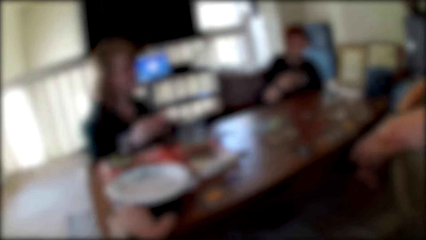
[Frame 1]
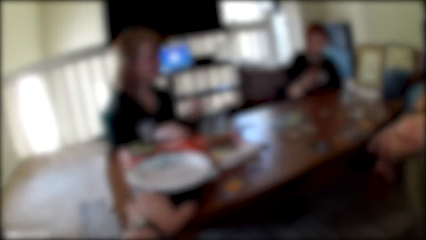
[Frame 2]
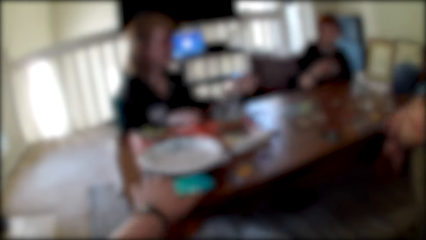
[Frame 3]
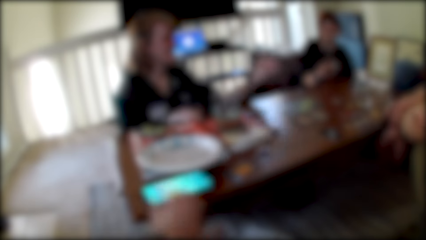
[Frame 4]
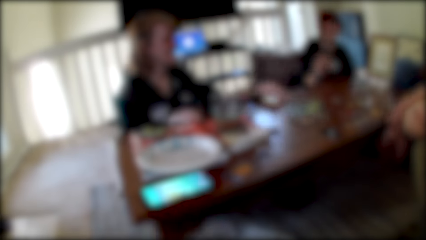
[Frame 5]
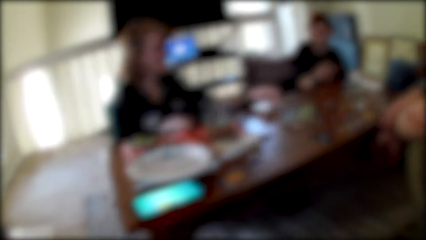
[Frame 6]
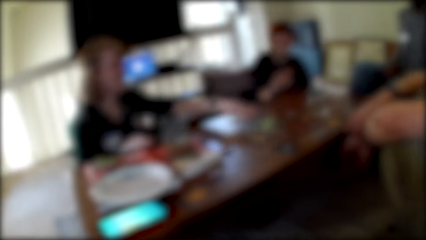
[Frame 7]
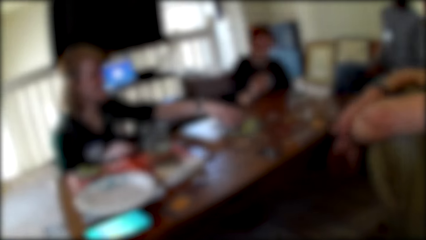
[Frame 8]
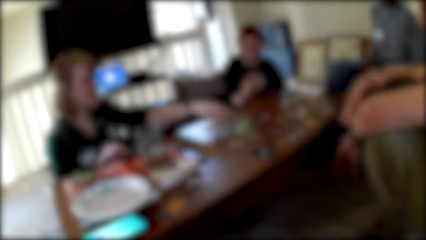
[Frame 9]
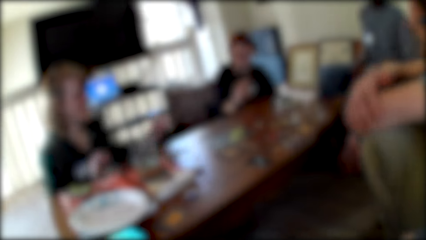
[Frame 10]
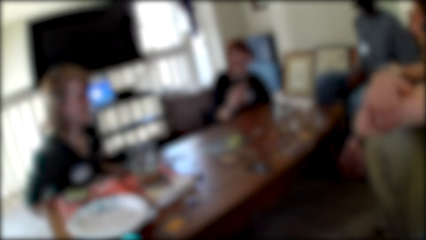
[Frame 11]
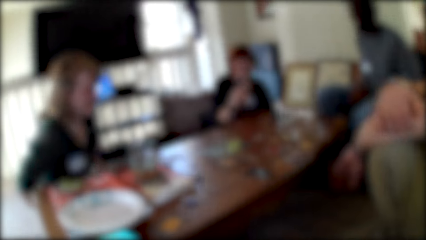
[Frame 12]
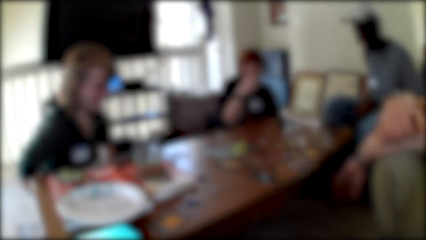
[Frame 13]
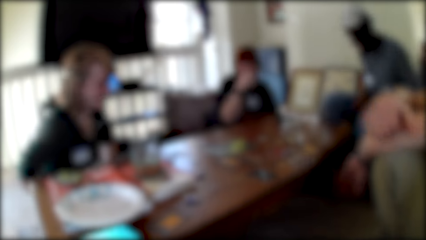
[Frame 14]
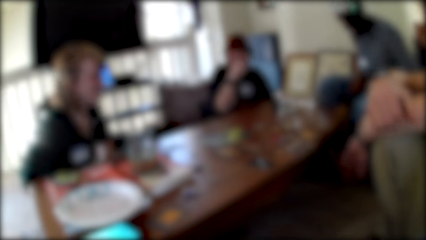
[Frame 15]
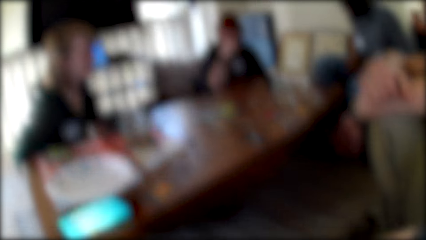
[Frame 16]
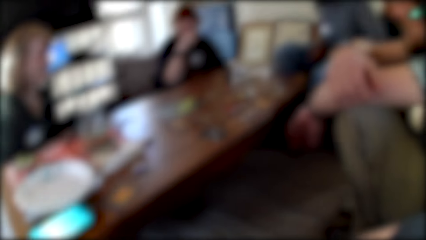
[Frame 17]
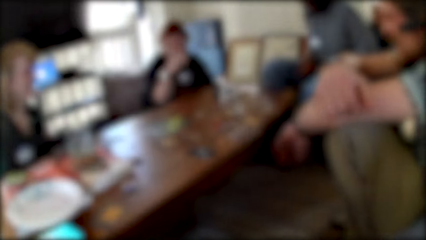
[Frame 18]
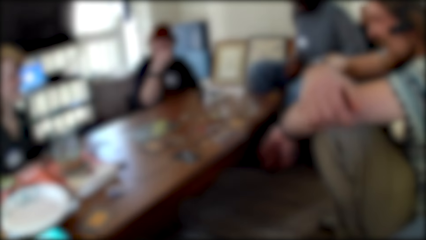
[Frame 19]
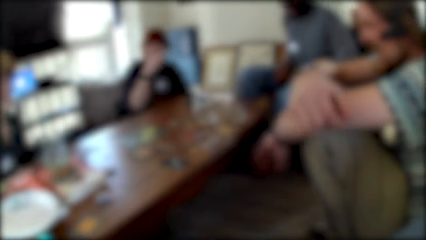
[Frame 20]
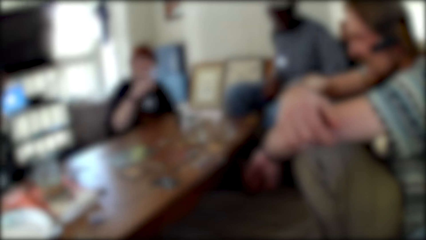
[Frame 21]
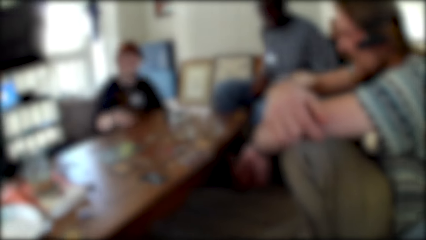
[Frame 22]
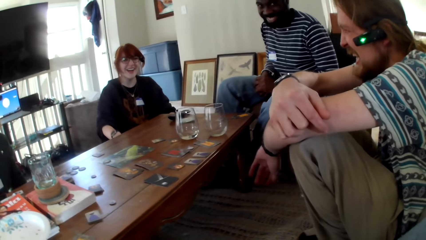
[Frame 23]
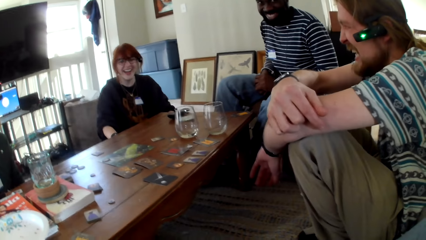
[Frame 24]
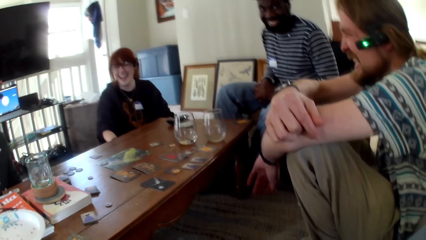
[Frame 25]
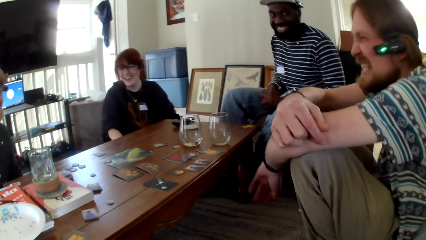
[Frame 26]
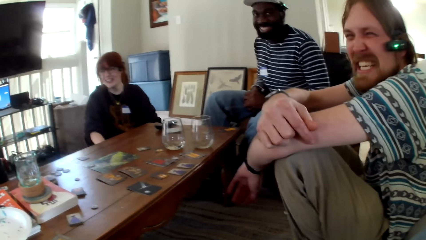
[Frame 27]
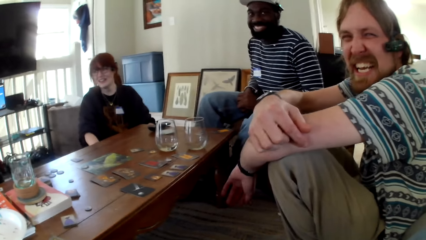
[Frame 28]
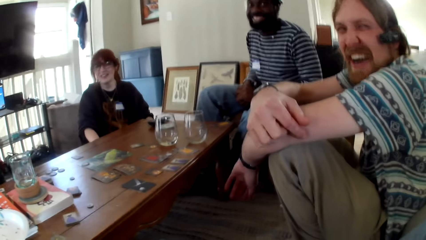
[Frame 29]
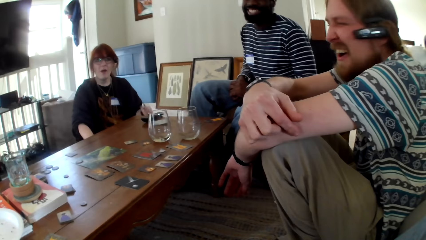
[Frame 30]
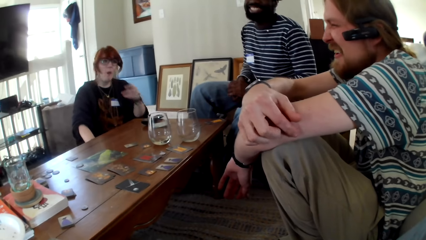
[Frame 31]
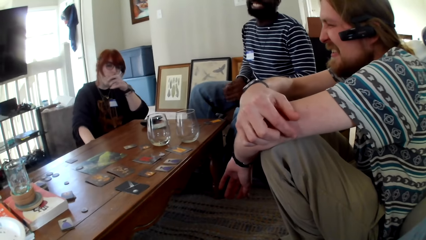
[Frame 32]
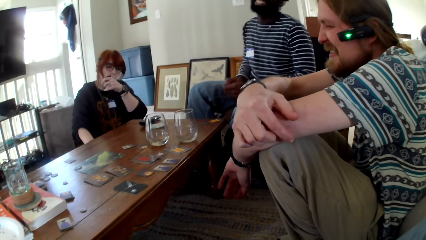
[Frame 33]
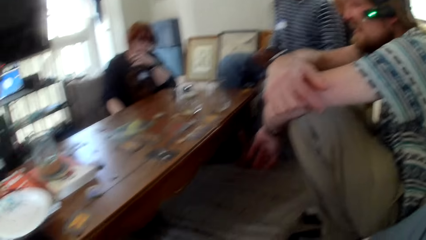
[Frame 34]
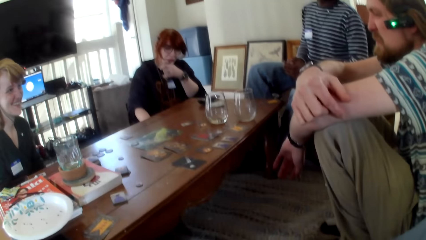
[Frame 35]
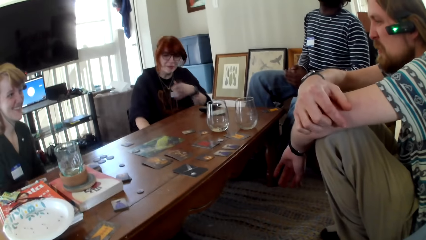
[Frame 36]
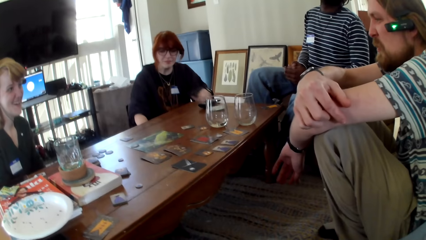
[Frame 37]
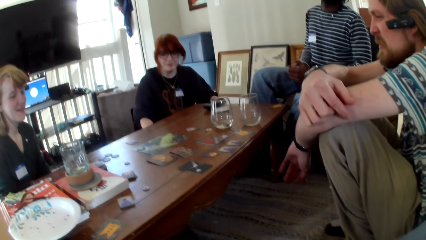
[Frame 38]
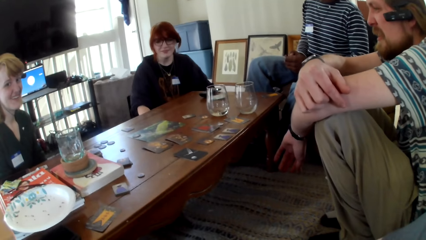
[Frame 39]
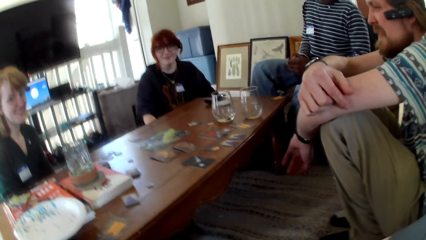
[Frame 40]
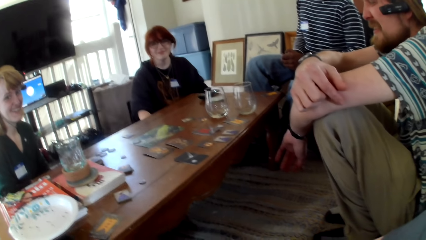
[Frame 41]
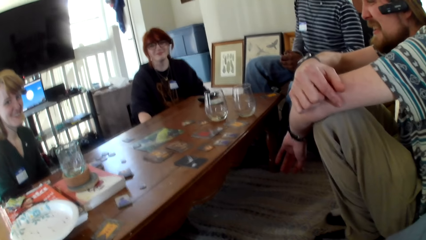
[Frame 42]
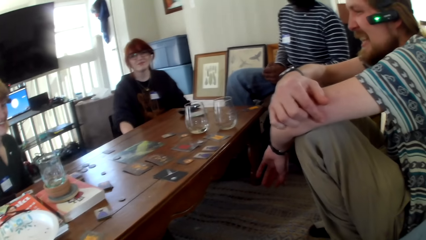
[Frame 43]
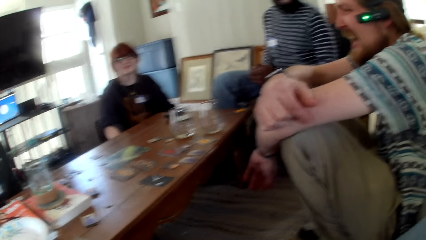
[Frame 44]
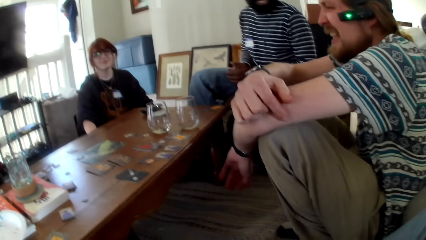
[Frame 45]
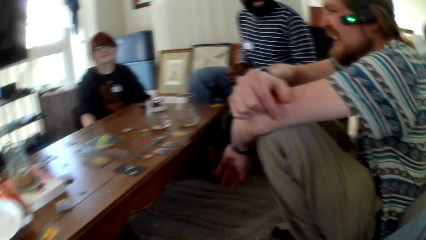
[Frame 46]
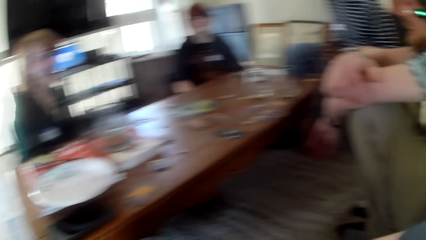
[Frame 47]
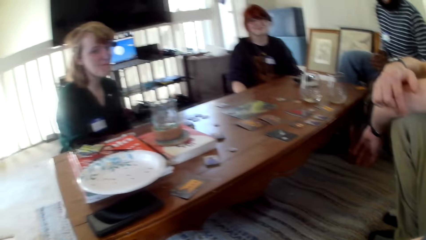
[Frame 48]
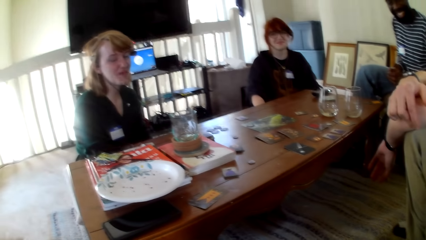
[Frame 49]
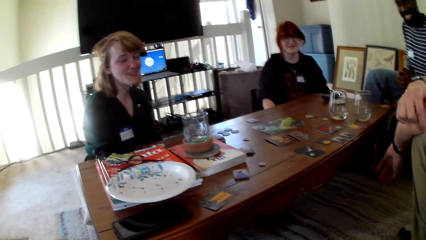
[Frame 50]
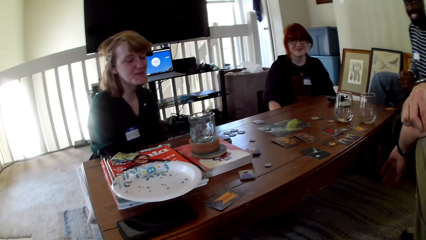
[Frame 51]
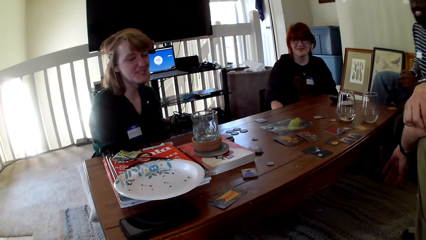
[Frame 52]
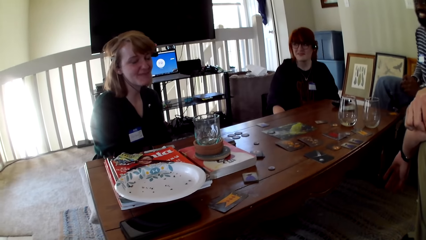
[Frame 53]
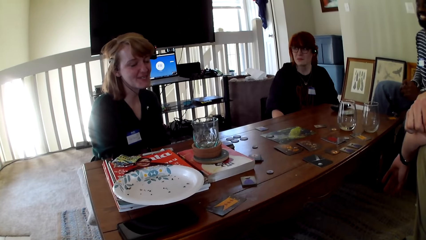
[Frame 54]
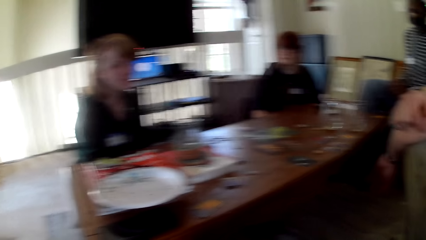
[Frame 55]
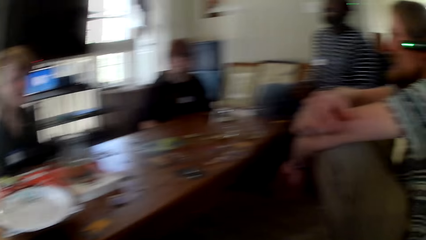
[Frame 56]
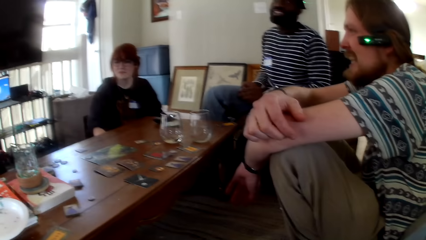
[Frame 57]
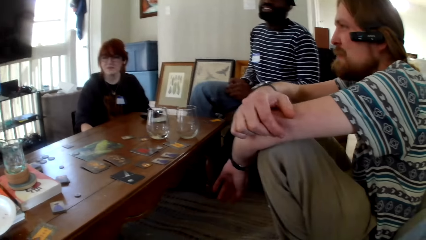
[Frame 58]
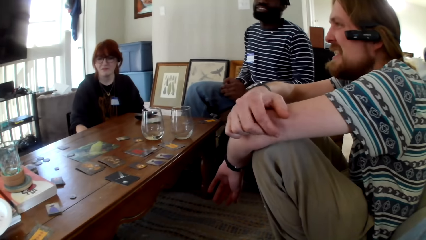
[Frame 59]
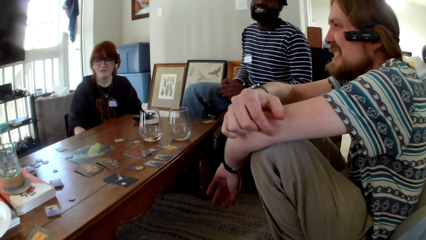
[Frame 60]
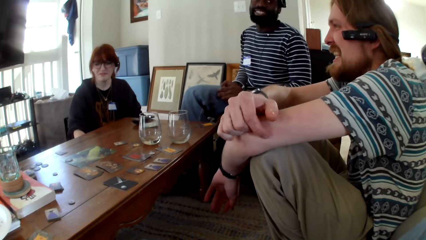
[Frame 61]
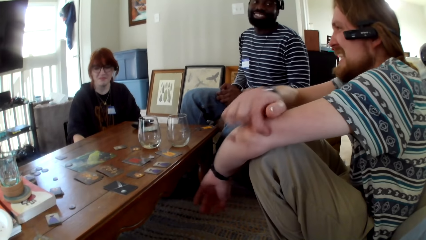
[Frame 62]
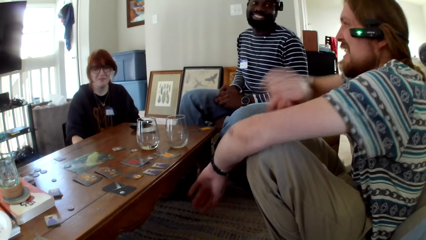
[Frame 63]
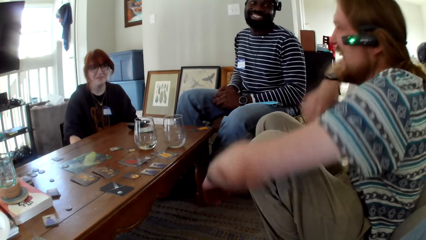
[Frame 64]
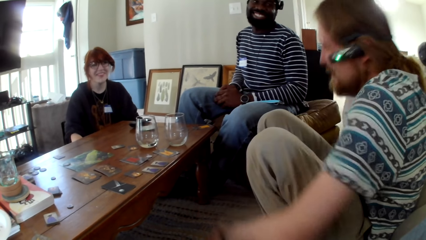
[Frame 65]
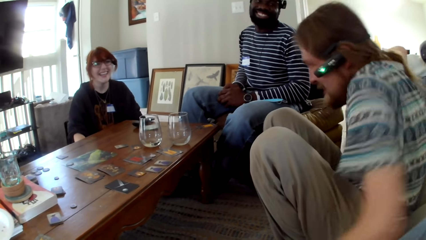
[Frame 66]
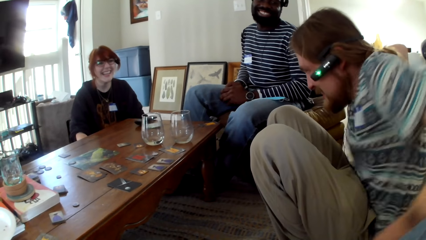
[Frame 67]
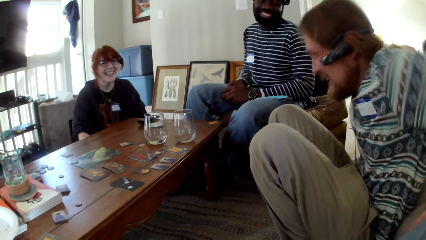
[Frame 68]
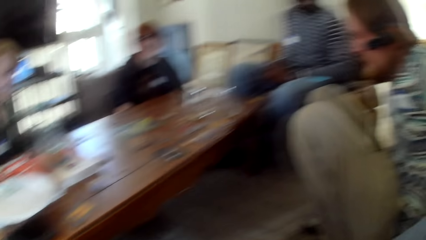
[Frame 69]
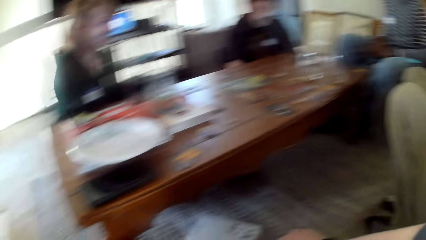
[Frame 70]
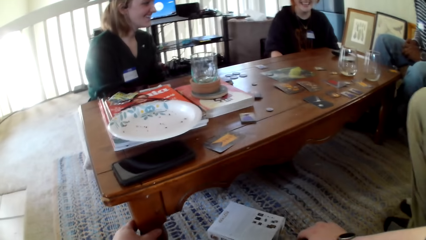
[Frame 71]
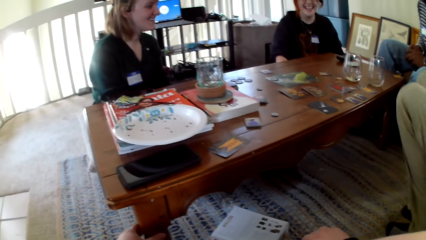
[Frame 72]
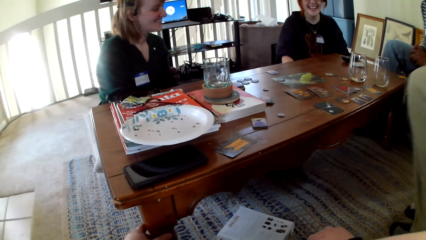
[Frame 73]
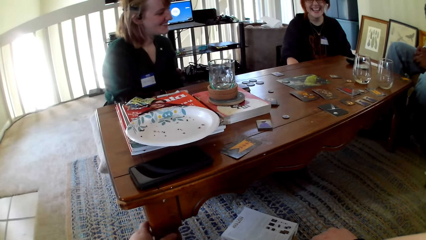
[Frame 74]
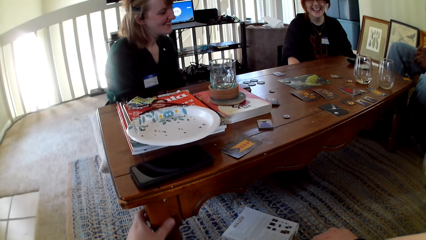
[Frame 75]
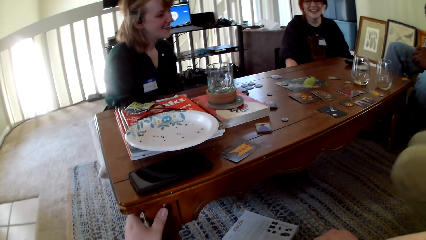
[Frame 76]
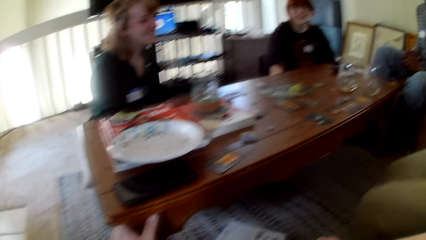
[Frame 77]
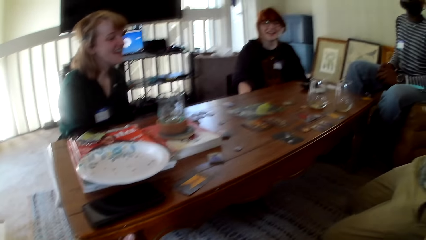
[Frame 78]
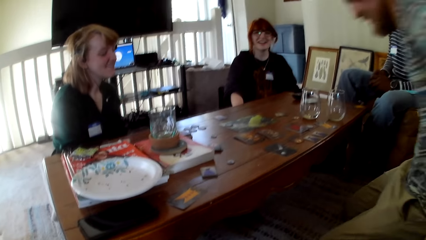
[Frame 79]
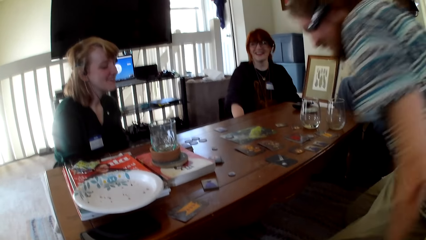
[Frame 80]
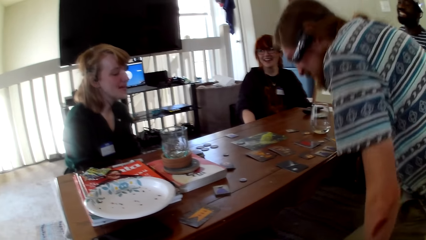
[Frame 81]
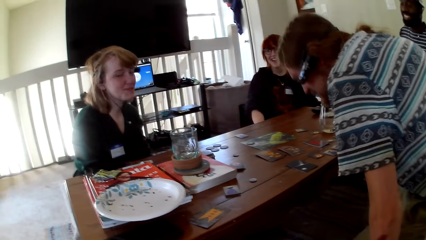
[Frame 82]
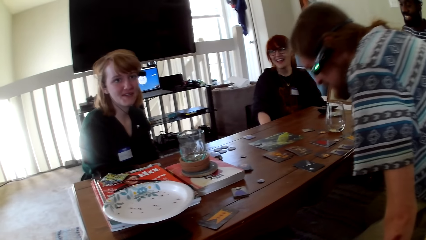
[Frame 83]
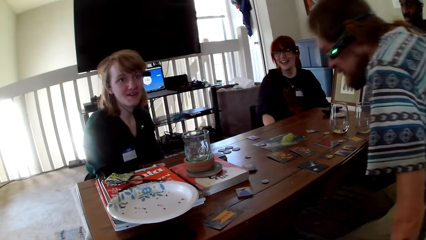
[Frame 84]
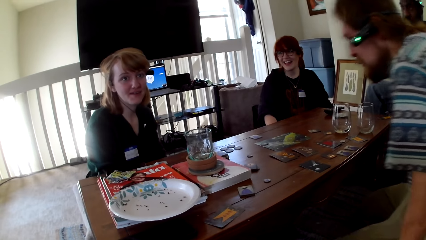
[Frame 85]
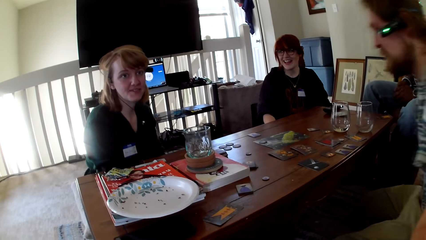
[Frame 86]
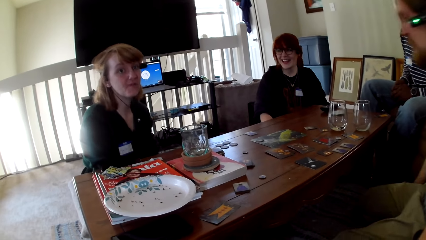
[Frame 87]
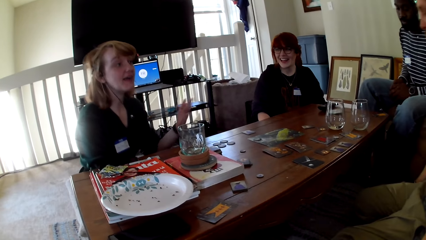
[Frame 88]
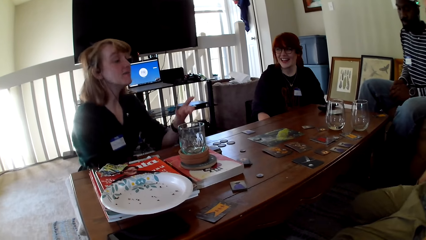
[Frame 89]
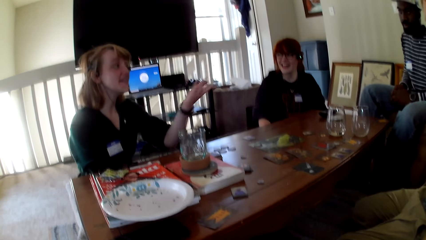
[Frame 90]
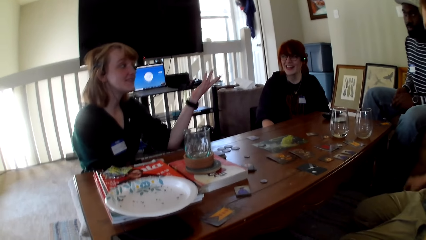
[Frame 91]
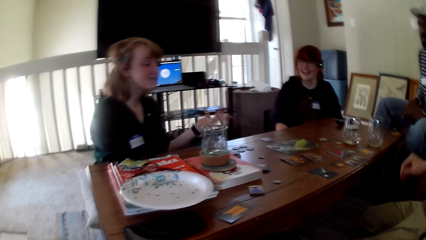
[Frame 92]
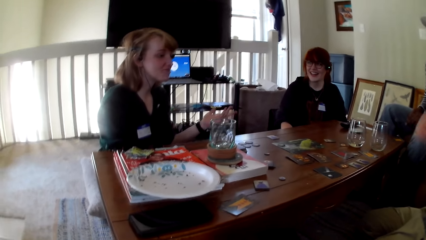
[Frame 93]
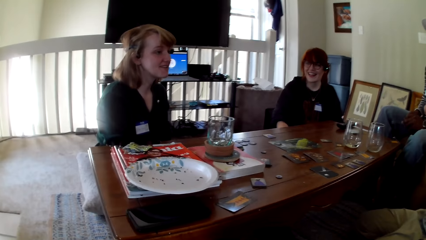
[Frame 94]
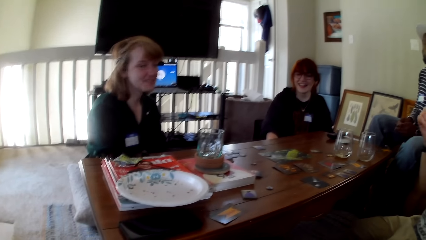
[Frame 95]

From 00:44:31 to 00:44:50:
The camera wearer holds the phone. They operate the phone. A person touches cards. A man scratches his hand. A woman laughs. The man laughs. Another man laughs. The woman wipes her mouth and pulls her hand off the mouth. The first man talks, stands up, and kneels down. The woman talks and gestures her hand.
